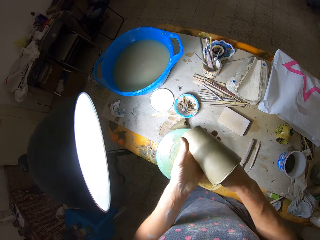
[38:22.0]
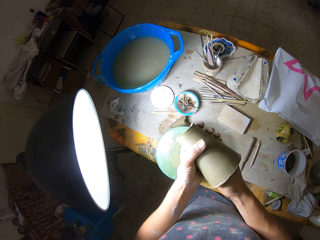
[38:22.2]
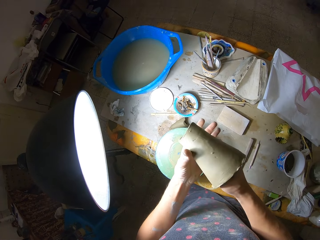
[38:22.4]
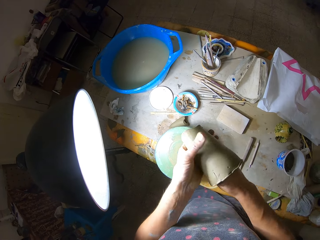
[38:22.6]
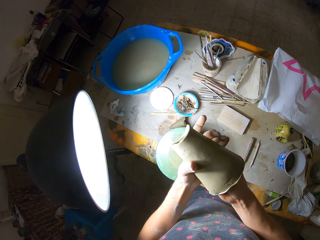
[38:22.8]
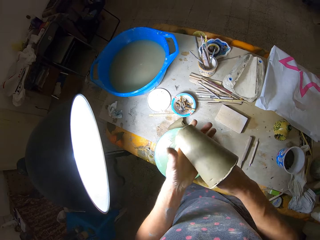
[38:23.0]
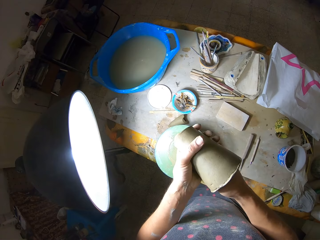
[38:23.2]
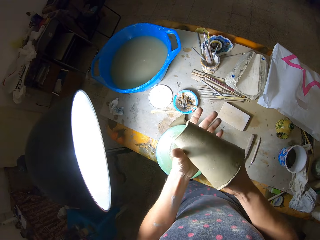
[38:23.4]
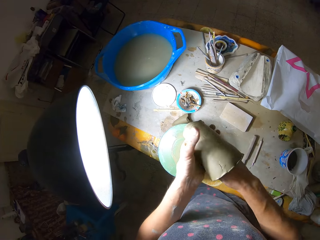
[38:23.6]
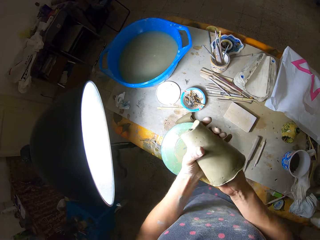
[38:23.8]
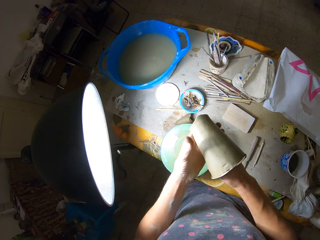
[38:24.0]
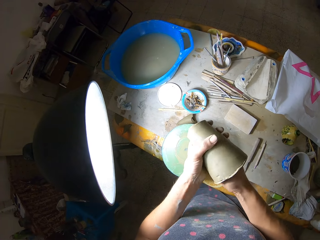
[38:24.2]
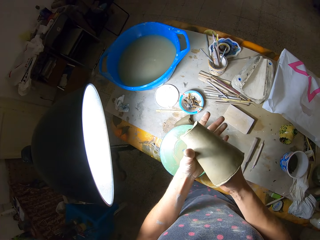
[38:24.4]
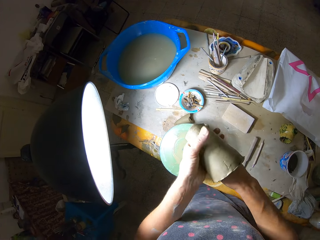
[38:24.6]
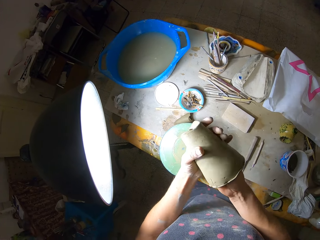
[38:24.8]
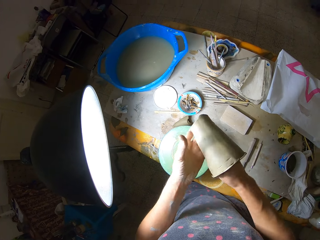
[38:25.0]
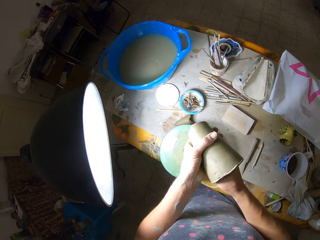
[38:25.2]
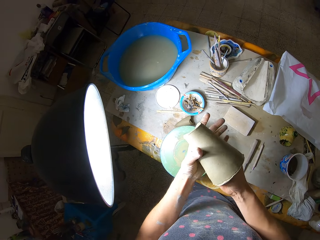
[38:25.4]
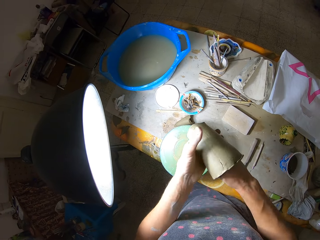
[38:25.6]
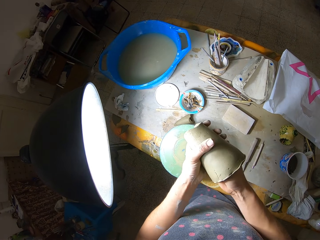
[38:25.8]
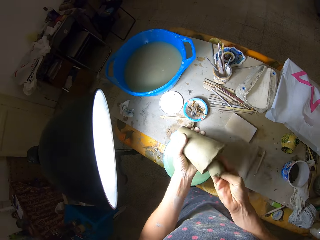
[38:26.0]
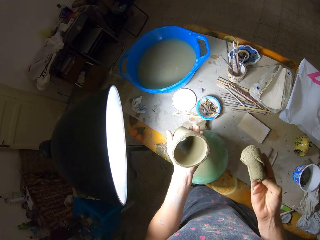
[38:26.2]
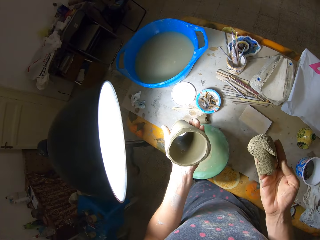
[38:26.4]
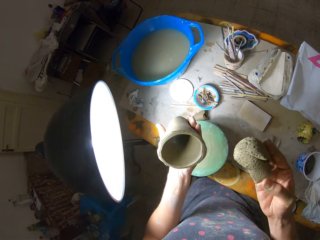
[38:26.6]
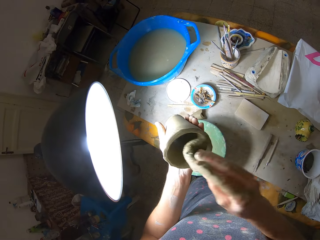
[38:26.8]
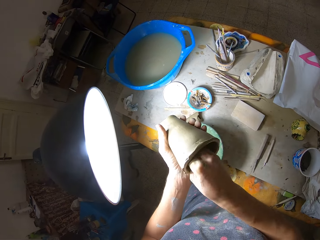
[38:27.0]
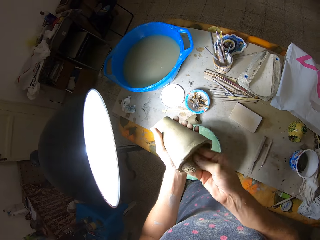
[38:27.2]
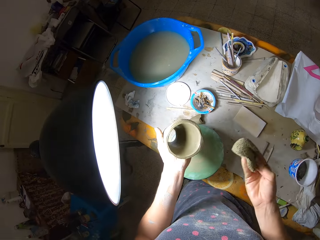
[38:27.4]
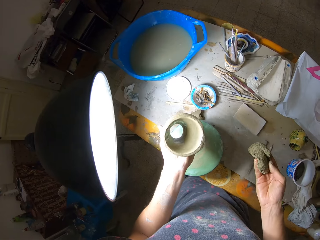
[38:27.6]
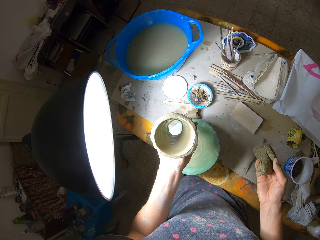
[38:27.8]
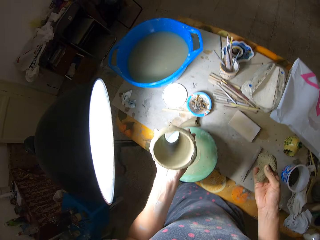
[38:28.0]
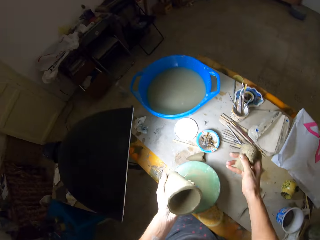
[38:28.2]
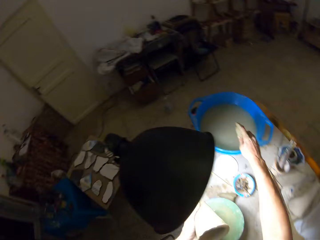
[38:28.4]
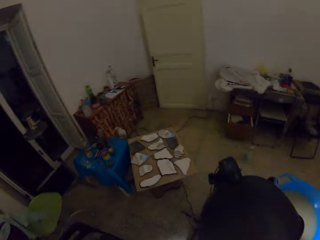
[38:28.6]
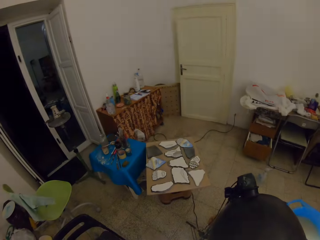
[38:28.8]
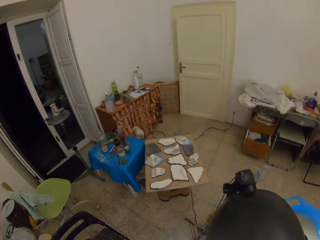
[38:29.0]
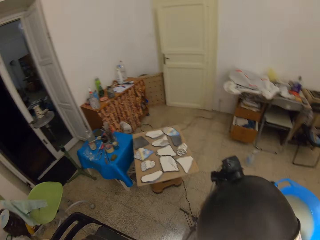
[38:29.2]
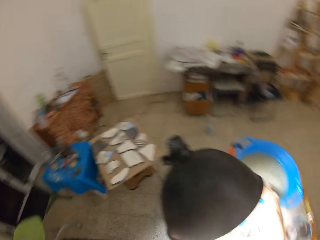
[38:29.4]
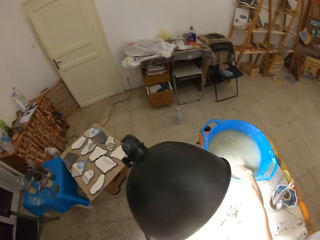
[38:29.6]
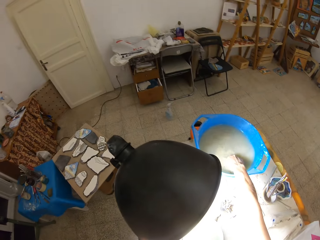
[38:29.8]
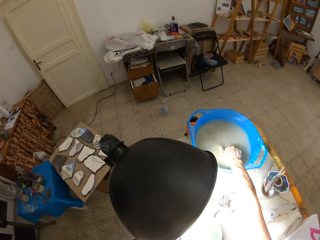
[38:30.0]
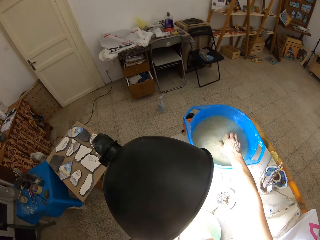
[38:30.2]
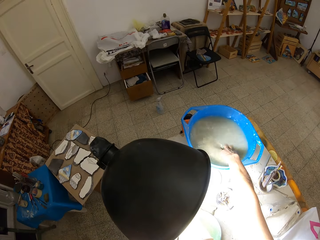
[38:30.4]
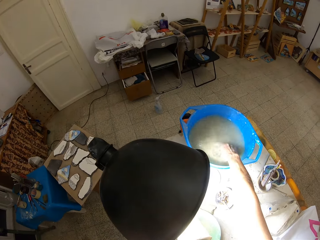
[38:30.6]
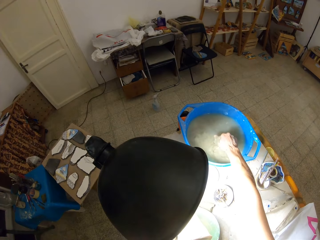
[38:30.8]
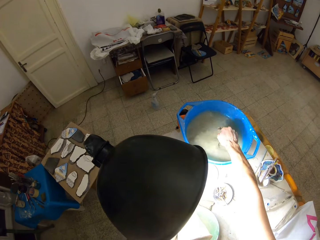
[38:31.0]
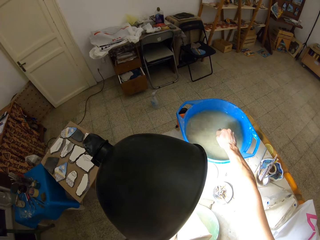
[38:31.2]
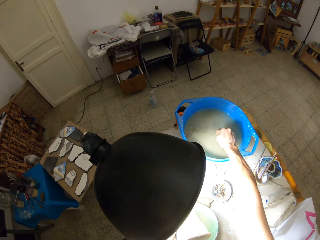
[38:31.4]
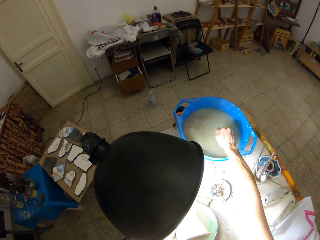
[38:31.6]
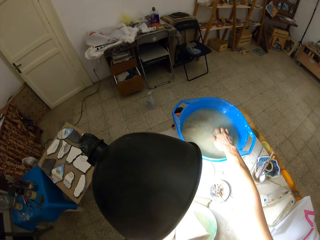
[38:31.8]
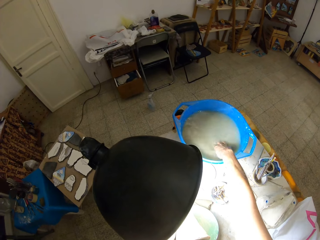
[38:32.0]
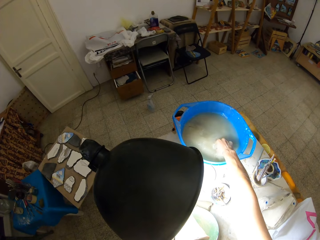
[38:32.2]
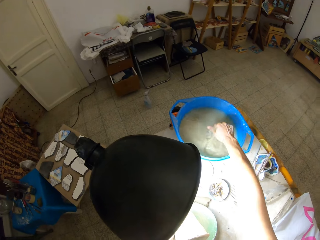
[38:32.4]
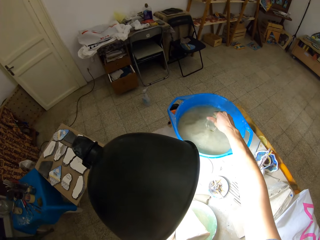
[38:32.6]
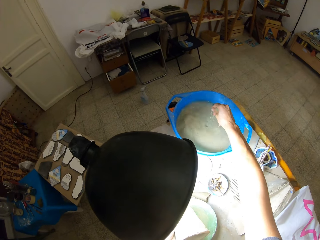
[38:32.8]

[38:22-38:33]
The camera wearer dips the foam in his right hand into the bowl of water.

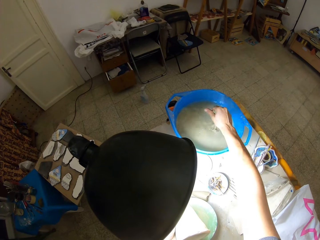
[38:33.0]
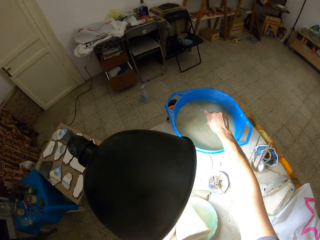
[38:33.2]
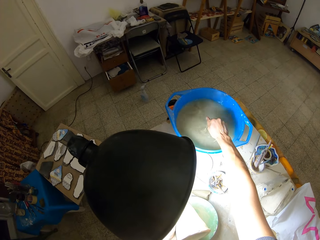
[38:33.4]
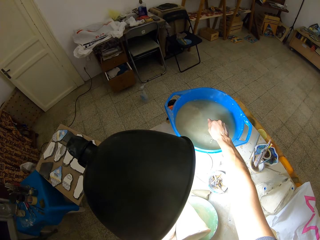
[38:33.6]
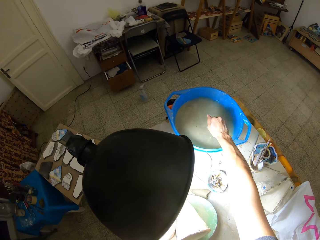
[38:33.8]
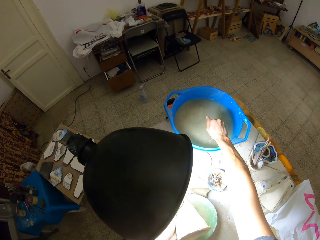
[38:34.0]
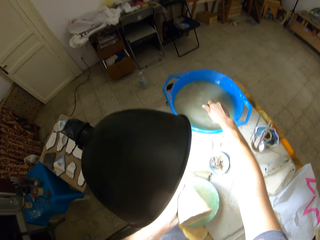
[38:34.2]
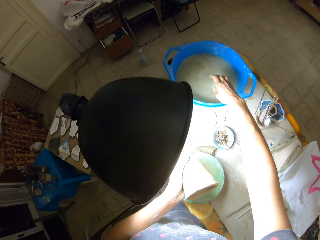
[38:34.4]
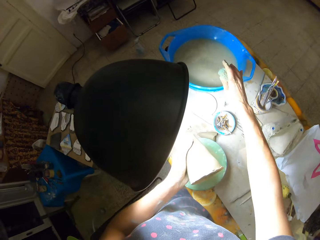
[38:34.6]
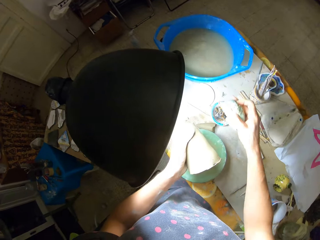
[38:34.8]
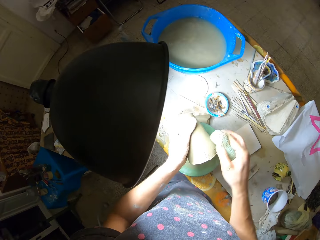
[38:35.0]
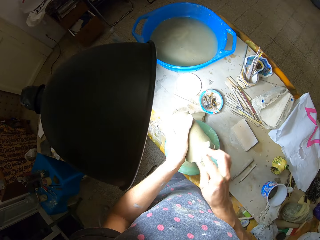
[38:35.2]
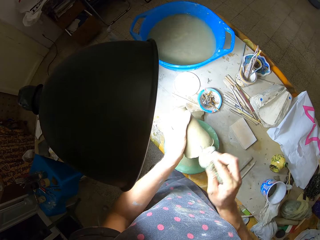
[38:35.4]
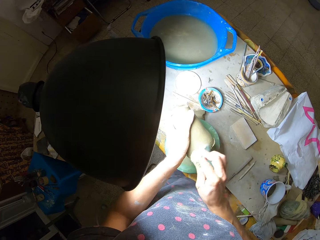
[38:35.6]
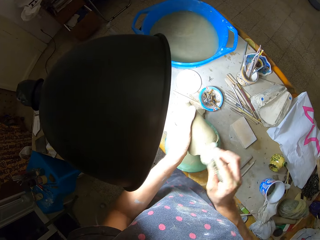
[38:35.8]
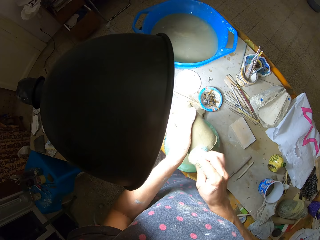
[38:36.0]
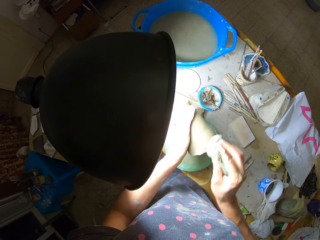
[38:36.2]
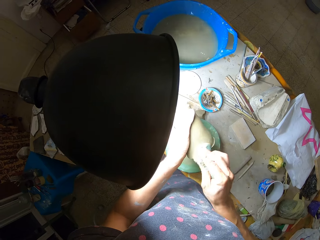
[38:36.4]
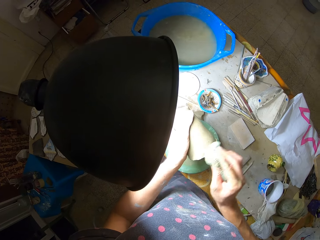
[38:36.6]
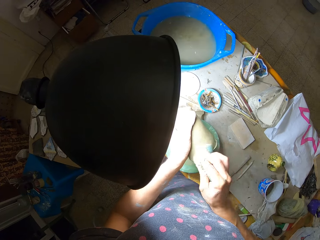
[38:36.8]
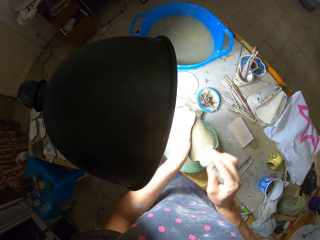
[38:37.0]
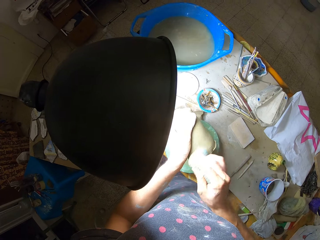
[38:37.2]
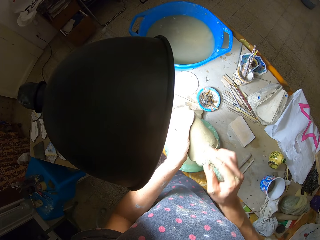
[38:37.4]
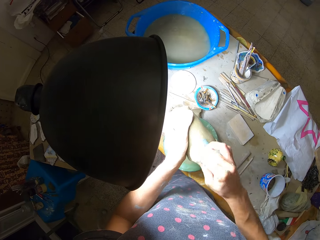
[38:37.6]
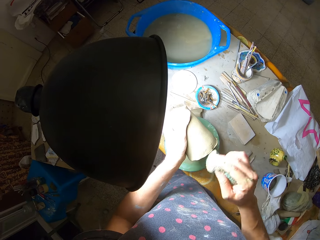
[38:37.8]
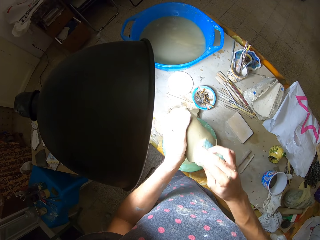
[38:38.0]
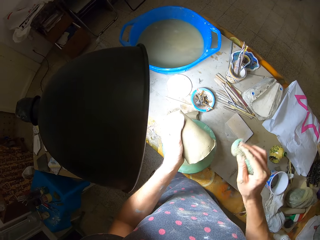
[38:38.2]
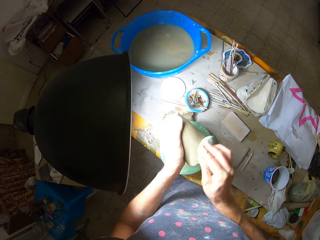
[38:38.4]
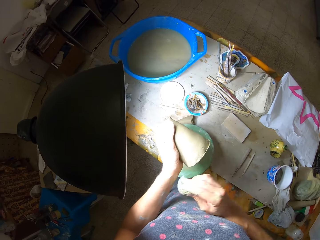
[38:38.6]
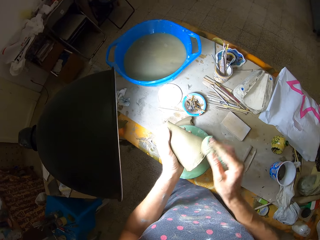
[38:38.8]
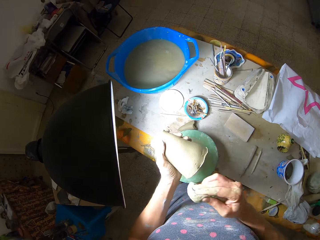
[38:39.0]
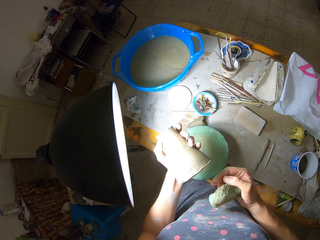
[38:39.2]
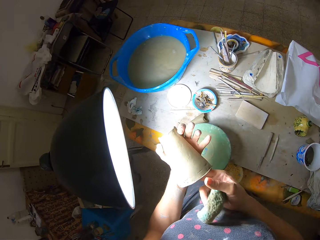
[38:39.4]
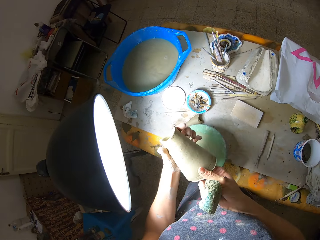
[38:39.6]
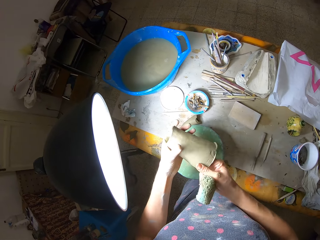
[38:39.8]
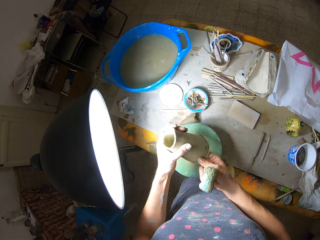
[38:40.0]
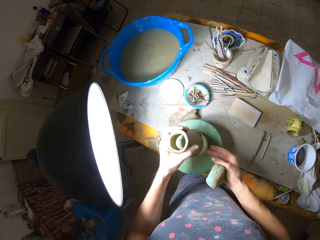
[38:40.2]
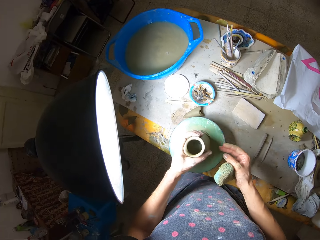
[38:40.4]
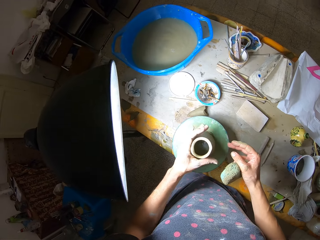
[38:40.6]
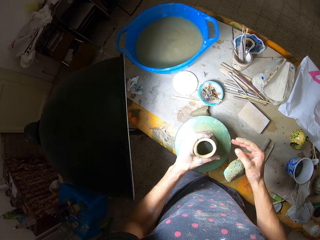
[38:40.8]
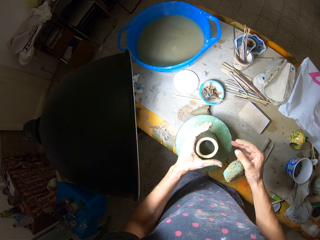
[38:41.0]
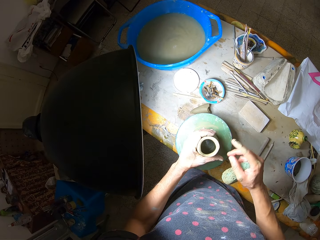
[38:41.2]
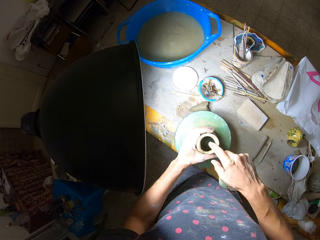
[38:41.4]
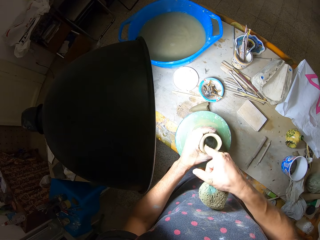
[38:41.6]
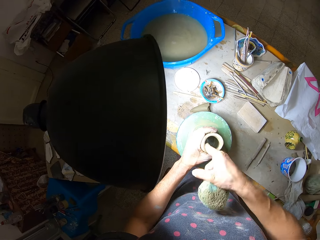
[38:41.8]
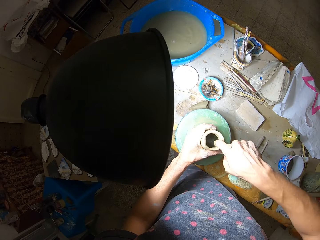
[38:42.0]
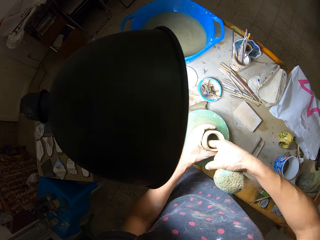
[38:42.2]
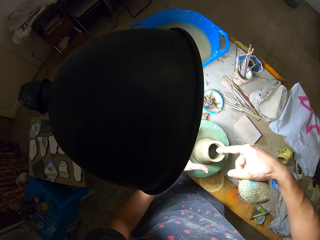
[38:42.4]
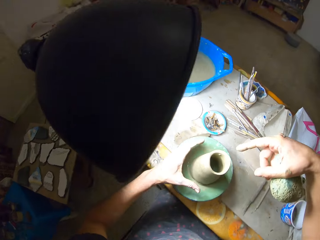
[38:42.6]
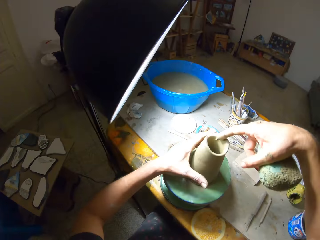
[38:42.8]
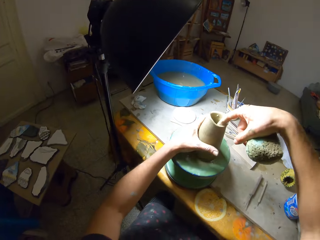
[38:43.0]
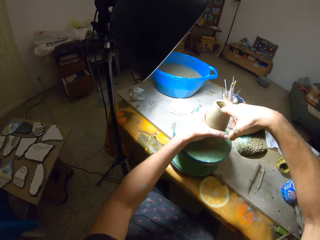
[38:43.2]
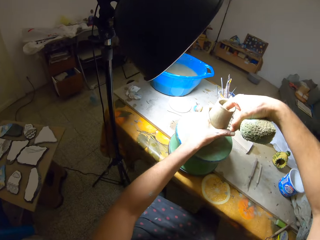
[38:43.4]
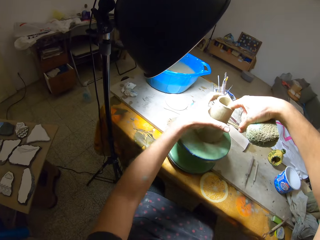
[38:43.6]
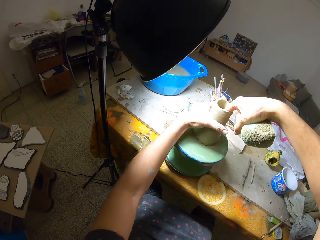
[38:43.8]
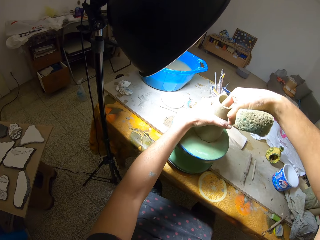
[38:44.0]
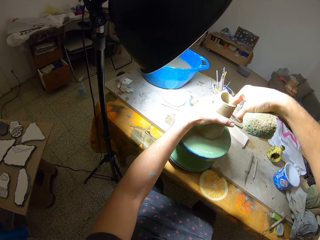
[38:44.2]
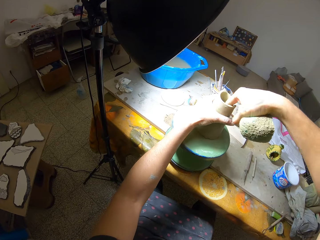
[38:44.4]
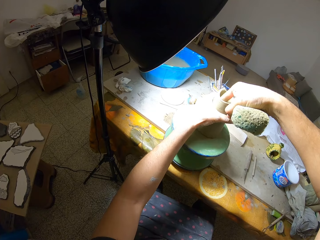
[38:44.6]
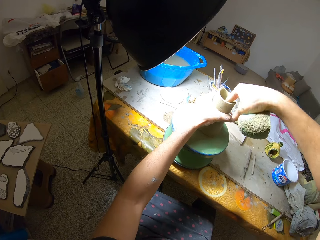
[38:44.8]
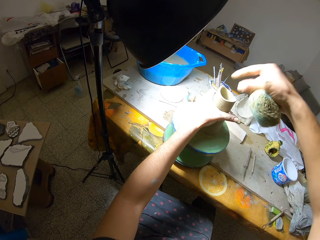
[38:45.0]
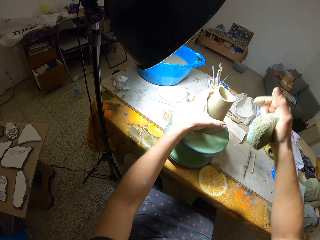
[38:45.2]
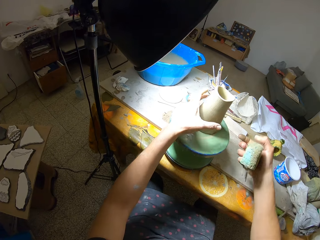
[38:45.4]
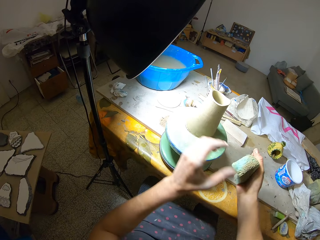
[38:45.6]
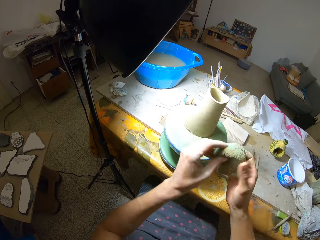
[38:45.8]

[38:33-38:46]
The camera wearer cleans the clay with the foam in his right hand. He places the clay on the turntable wheel. He molds the clay on the turntable wheel with his right hand. He wipes the mold with the finger.
